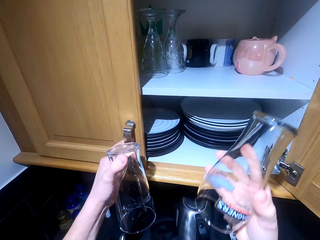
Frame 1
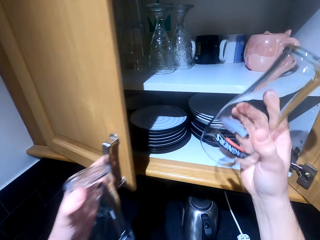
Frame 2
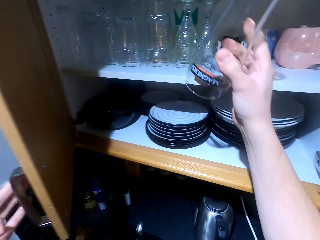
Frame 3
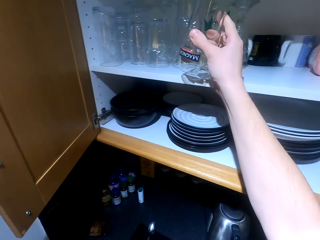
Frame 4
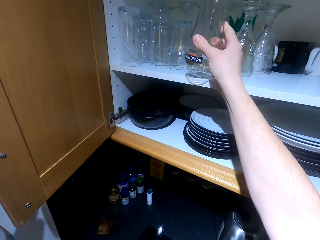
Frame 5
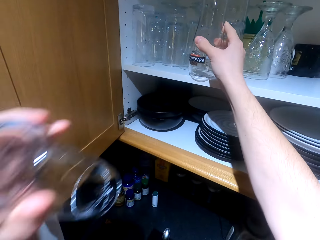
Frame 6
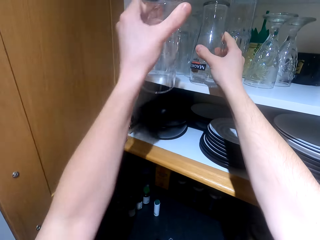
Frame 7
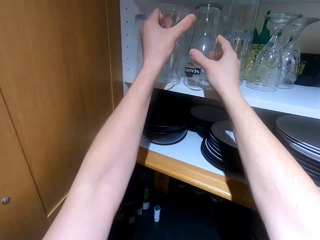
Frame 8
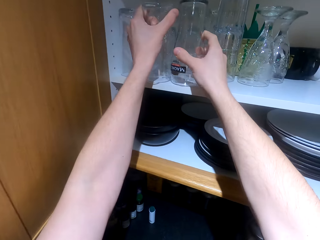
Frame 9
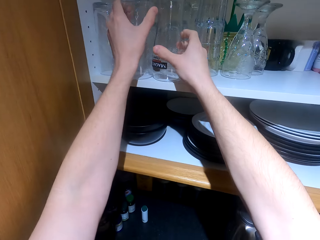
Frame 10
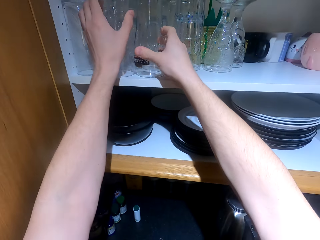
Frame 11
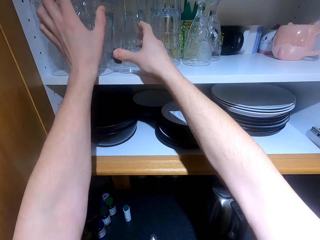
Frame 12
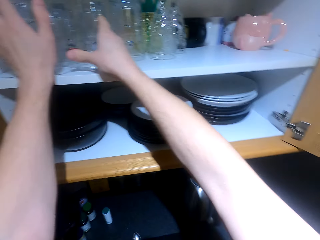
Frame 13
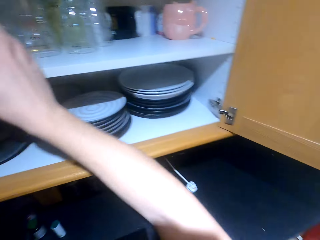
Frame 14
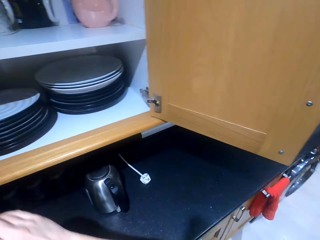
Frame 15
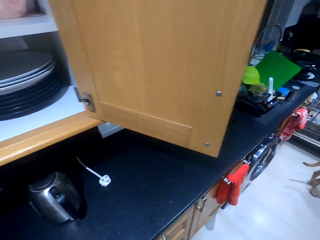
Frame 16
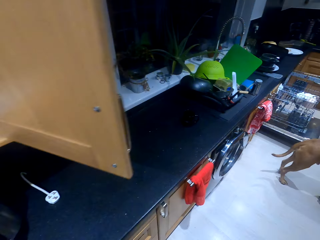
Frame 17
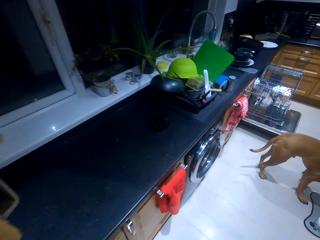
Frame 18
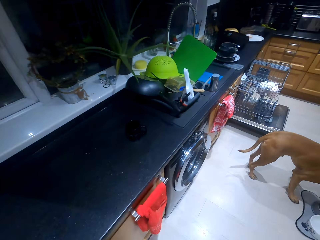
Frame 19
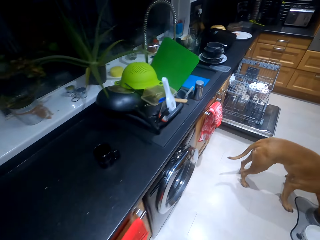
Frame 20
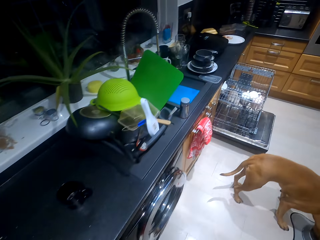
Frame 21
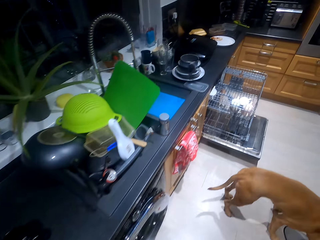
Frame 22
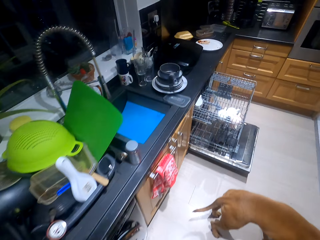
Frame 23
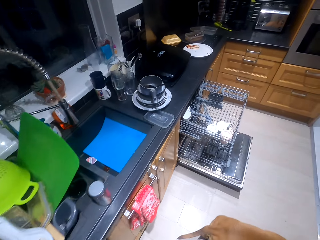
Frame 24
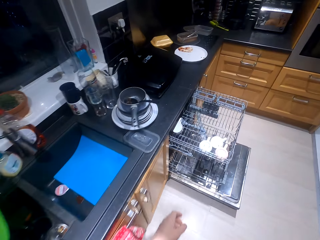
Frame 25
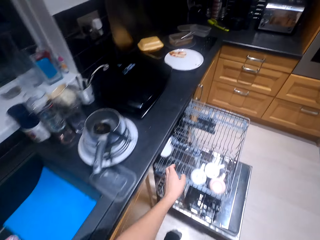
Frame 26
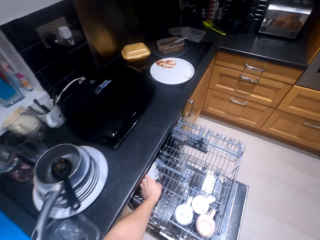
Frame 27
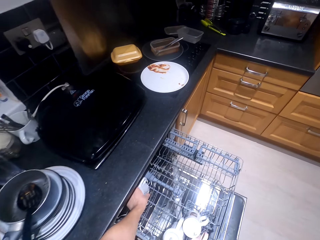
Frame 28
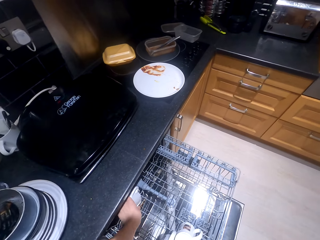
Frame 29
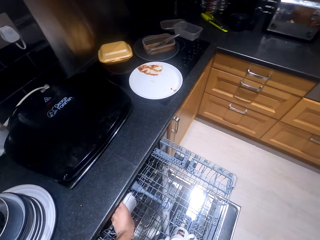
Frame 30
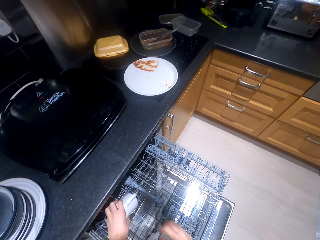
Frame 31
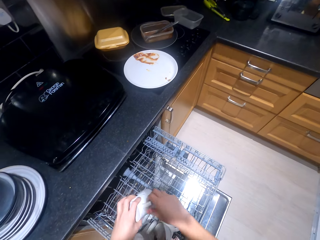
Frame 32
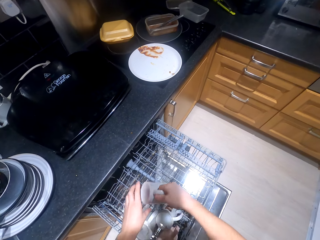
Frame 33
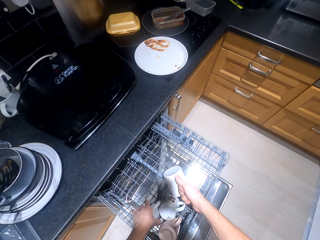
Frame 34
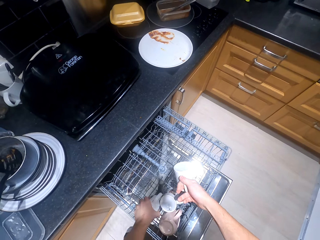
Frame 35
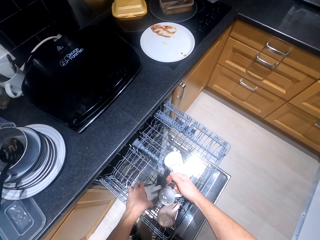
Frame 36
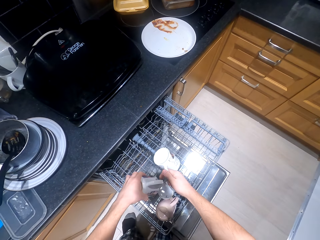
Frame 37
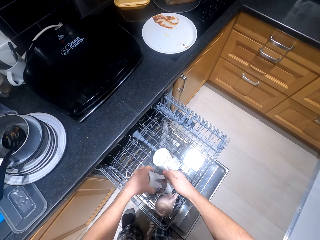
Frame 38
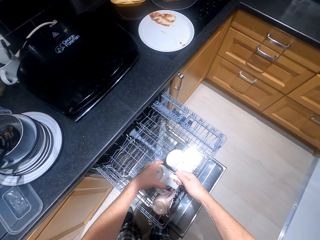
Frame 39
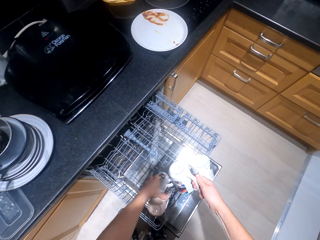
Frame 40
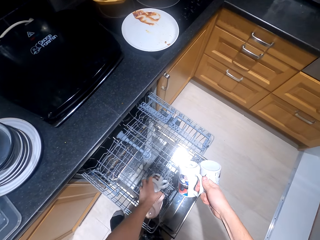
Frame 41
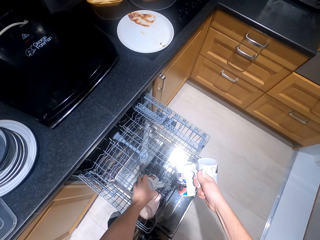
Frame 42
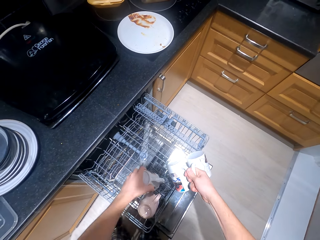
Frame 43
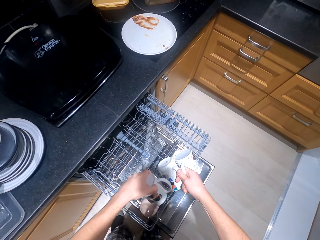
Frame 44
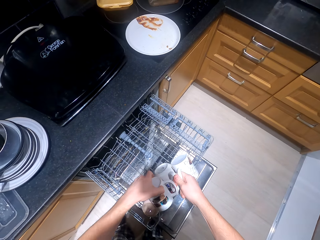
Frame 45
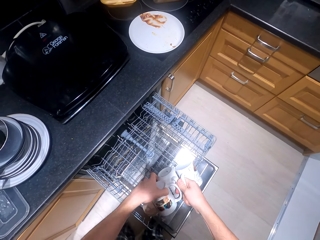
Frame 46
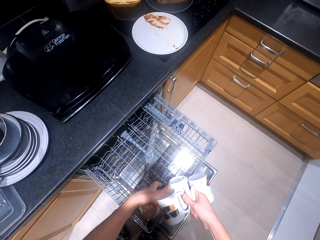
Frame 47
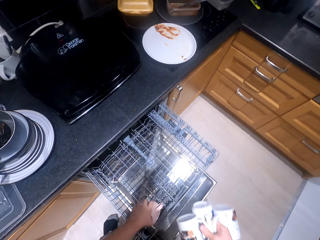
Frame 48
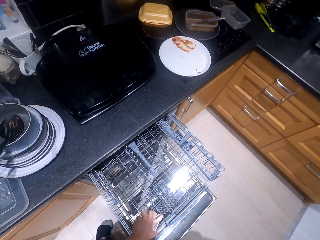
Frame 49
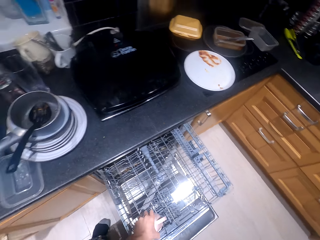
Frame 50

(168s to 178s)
The camera wearer puts the glasses in the cabinet. They walk. They pick up the cups from the upper rack or drawer.

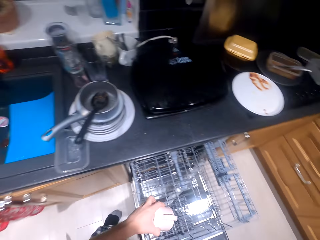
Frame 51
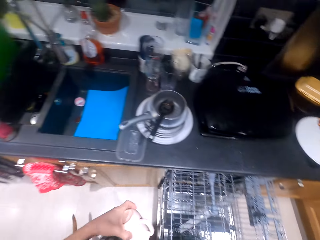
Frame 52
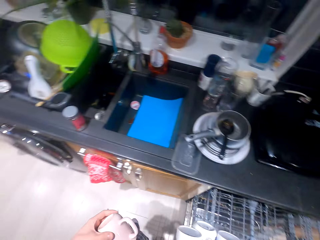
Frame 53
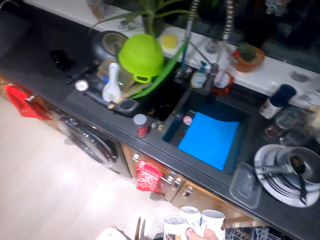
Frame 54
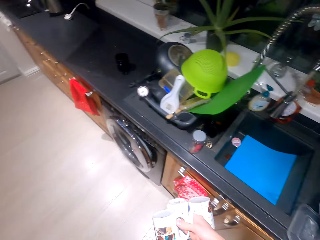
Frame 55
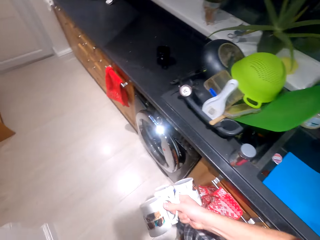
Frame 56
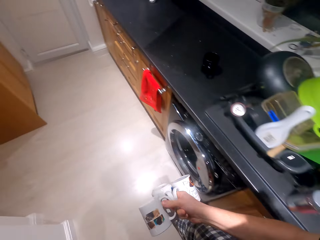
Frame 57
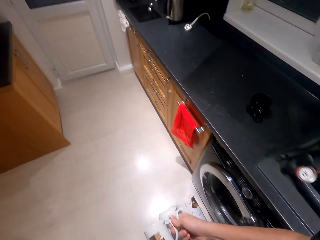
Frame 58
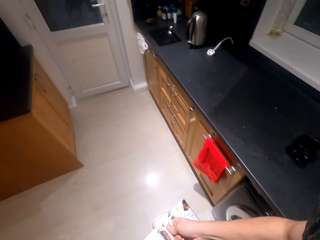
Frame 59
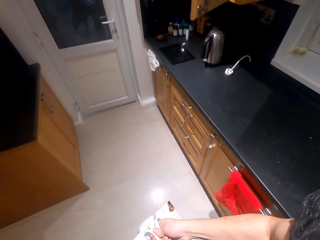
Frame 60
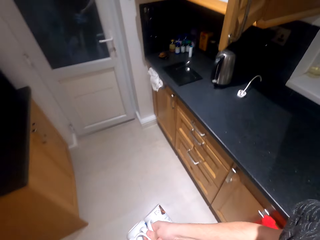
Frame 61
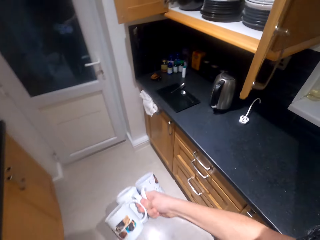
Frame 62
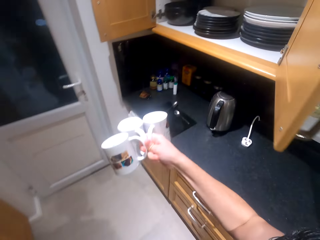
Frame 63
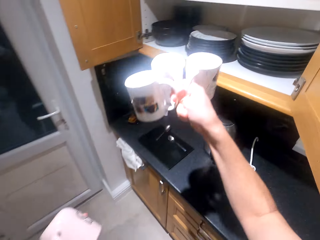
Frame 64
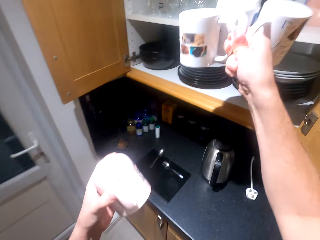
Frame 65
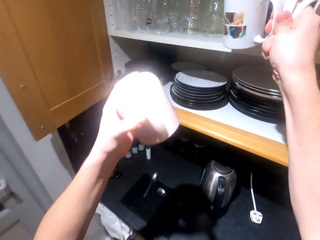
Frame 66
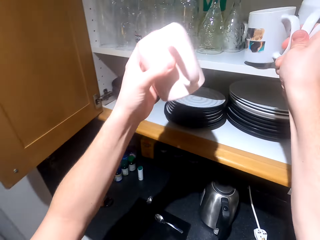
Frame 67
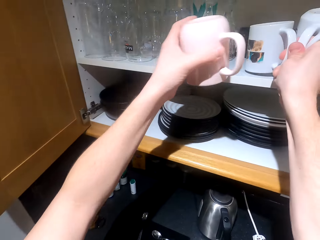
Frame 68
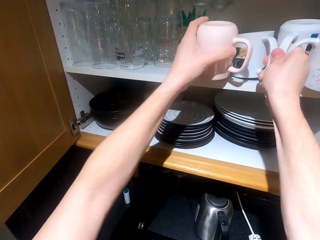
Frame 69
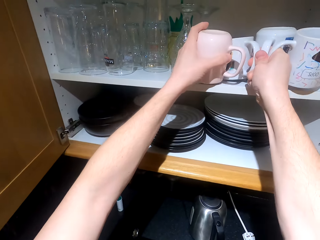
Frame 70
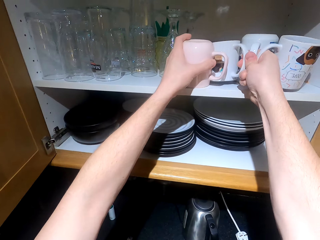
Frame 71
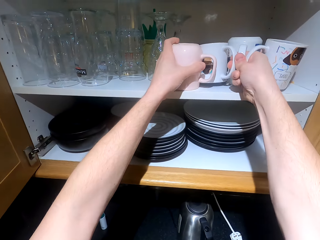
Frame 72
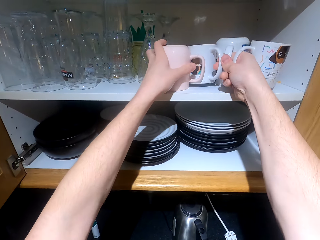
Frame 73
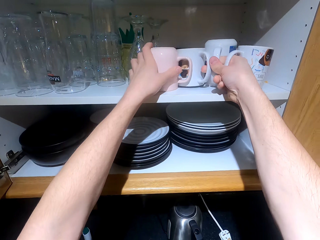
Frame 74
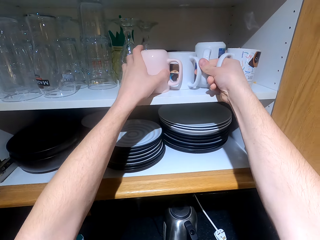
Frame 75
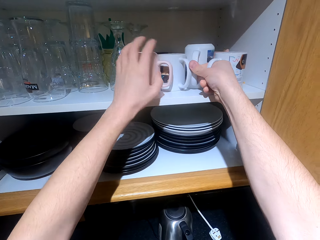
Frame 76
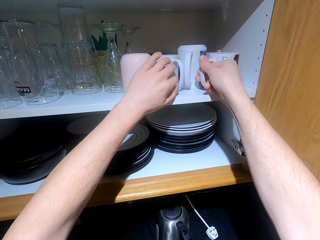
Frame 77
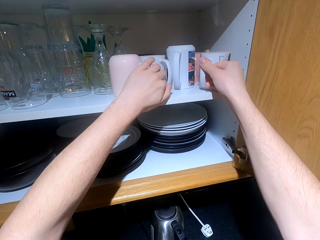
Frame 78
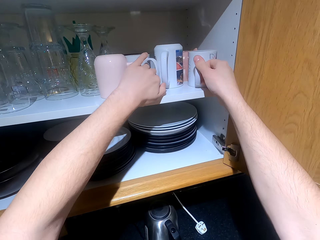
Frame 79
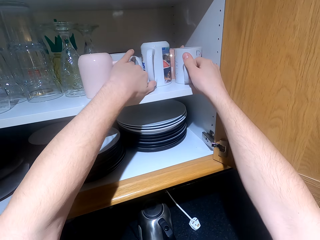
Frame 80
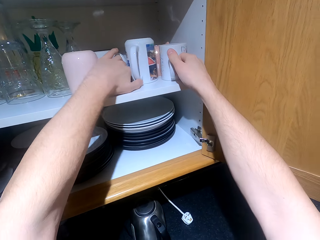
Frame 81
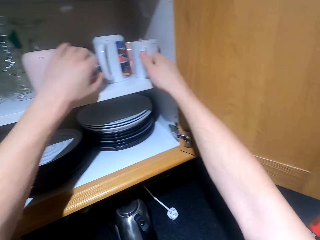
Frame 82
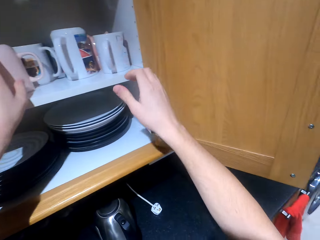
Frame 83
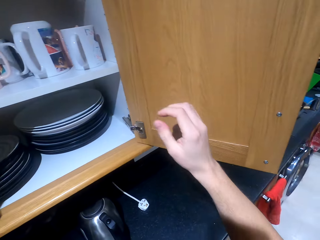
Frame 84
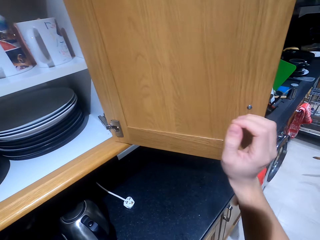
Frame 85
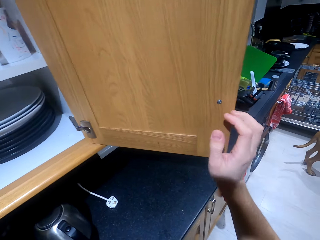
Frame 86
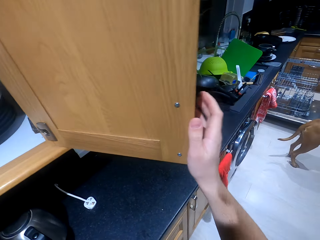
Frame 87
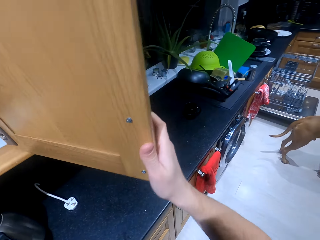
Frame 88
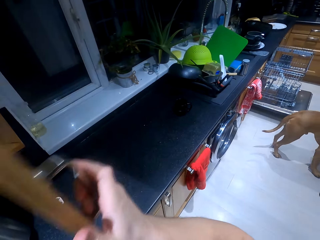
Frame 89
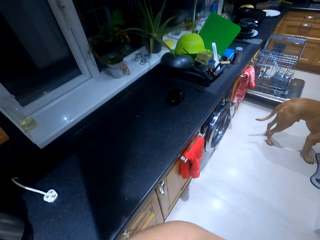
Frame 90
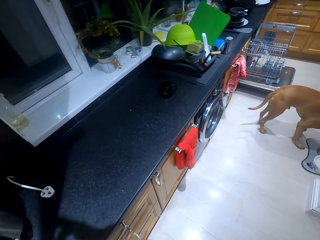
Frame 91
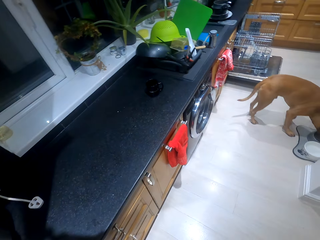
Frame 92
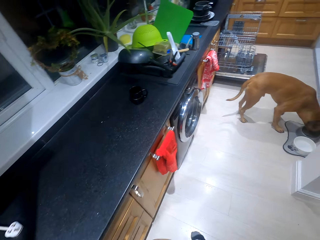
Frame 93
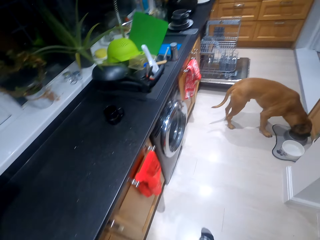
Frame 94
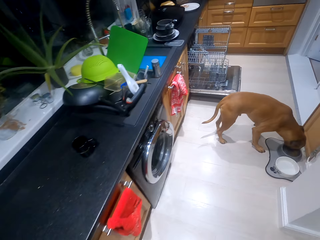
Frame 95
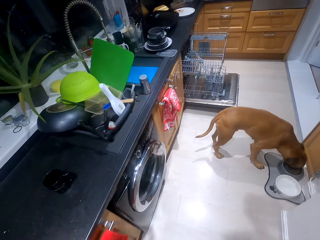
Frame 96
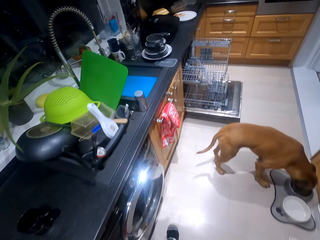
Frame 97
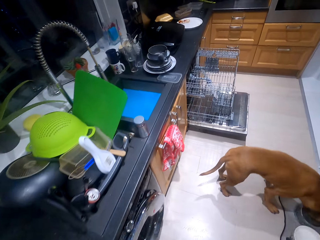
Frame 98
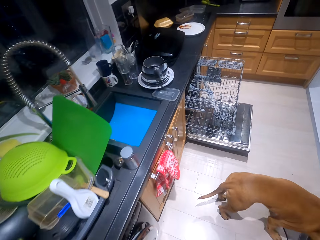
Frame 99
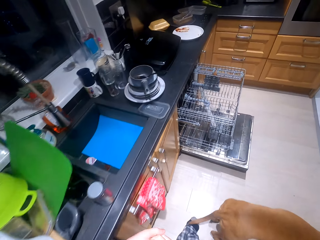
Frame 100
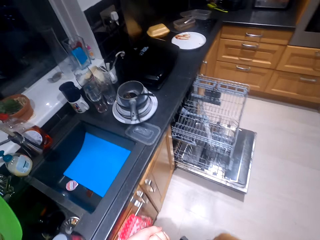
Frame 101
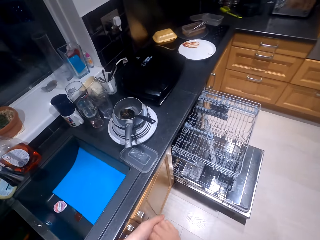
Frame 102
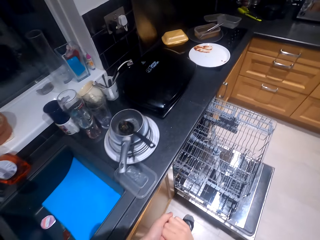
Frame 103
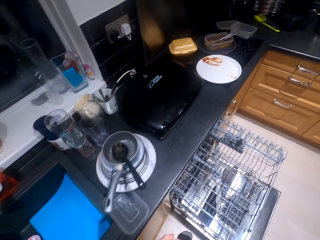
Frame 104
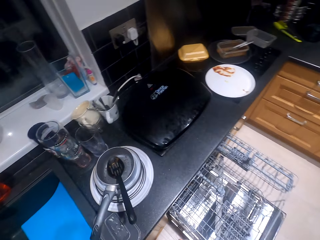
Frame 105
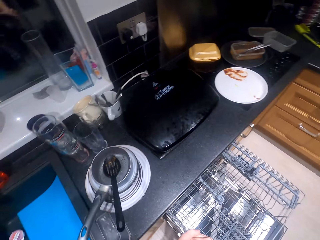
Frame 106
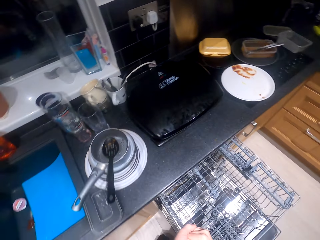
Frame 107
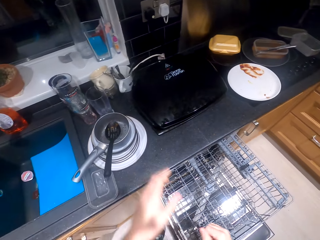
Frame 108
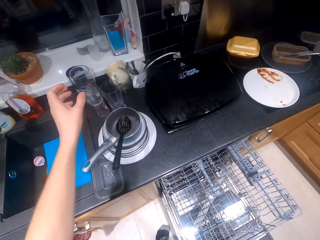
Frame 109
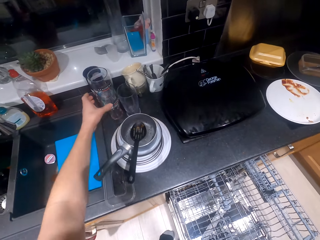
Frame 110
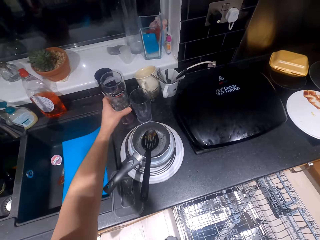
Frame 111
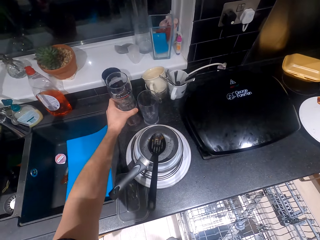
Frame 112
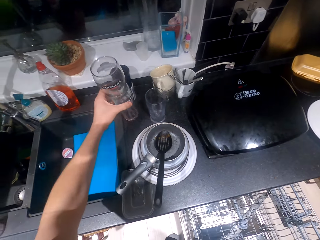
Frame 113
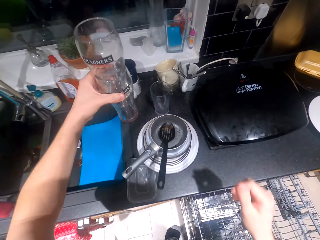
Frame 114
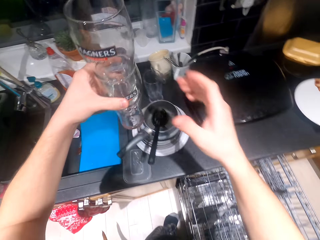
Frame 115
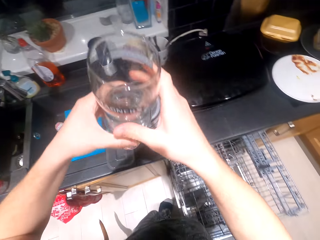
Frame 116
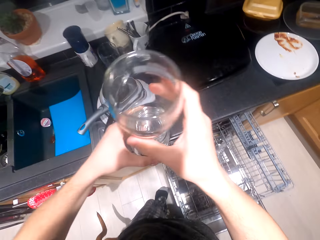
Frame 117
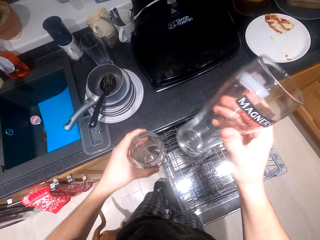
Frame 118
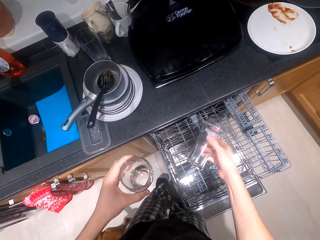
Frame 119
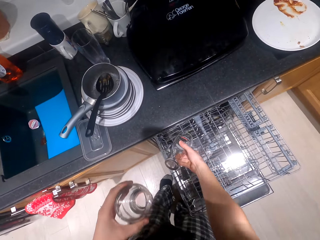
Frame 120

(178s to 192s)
The camera wearer walks. They put the cups in the cabinet. They close the cabinet. They walk. They pick up the glasses from the kitchen surface.
